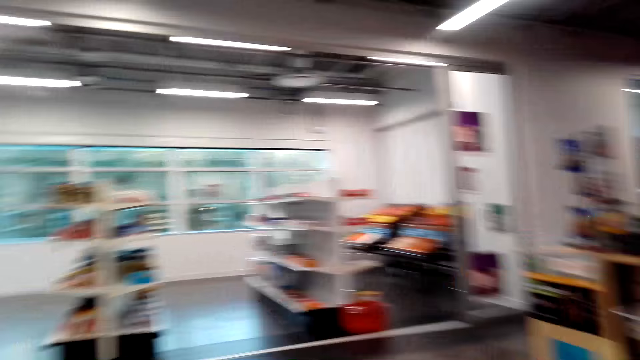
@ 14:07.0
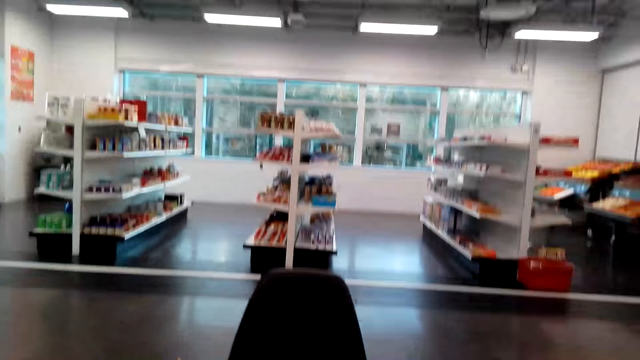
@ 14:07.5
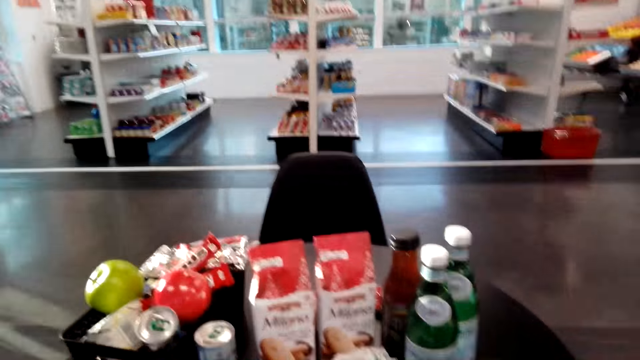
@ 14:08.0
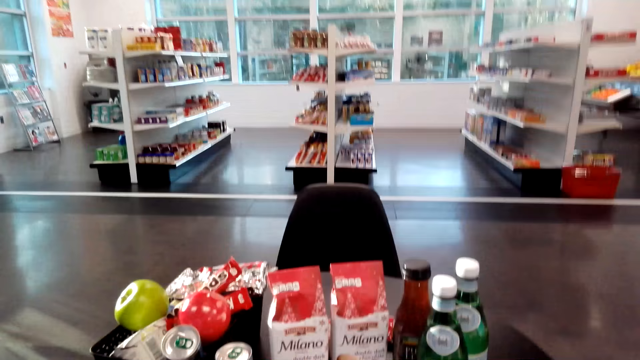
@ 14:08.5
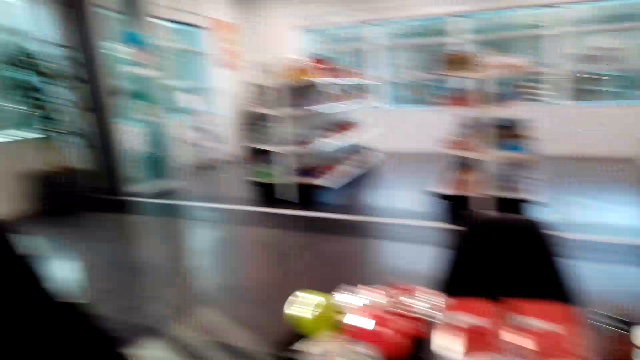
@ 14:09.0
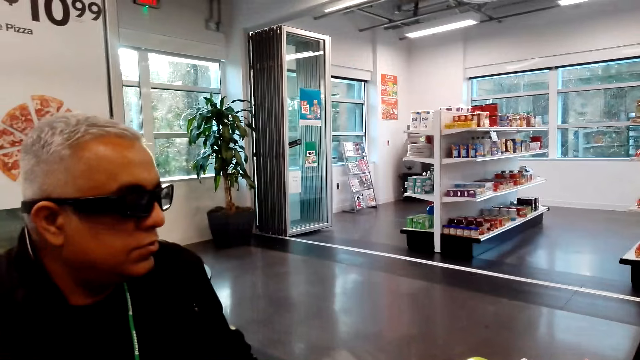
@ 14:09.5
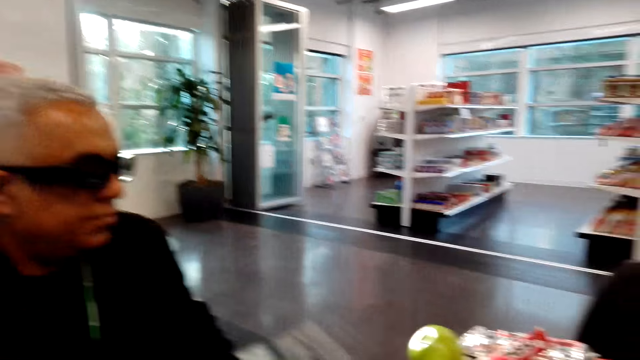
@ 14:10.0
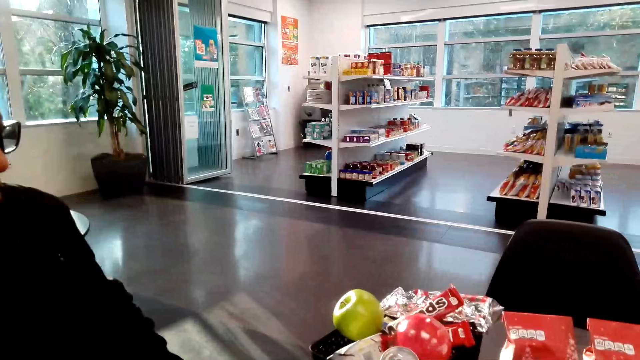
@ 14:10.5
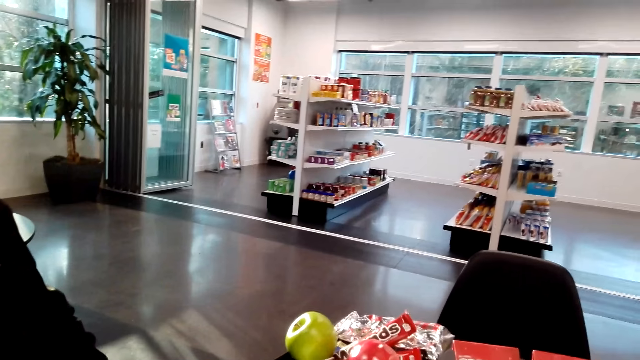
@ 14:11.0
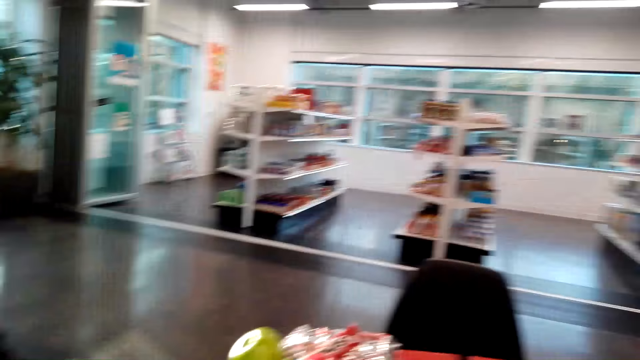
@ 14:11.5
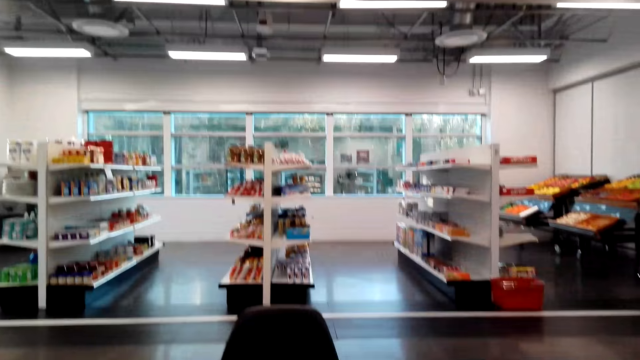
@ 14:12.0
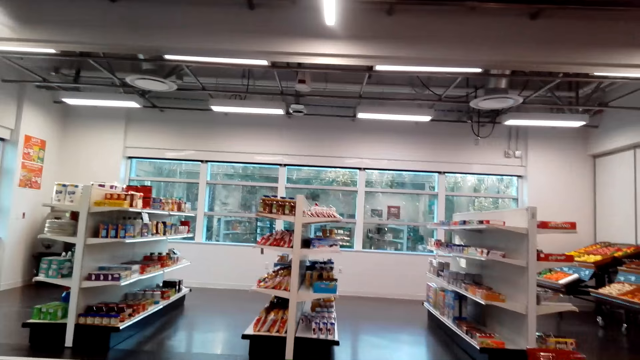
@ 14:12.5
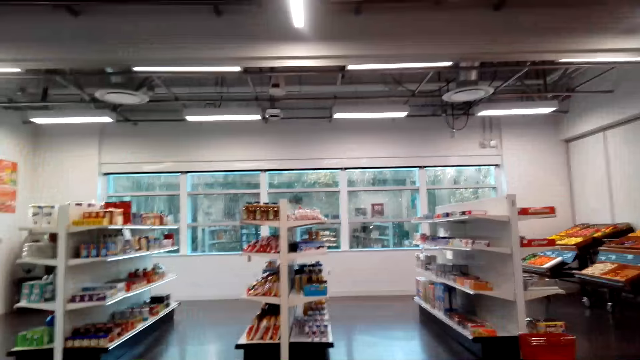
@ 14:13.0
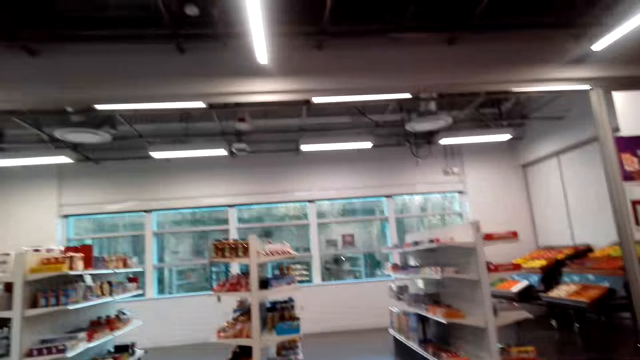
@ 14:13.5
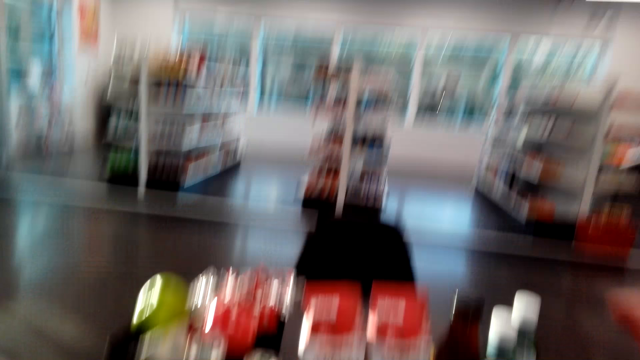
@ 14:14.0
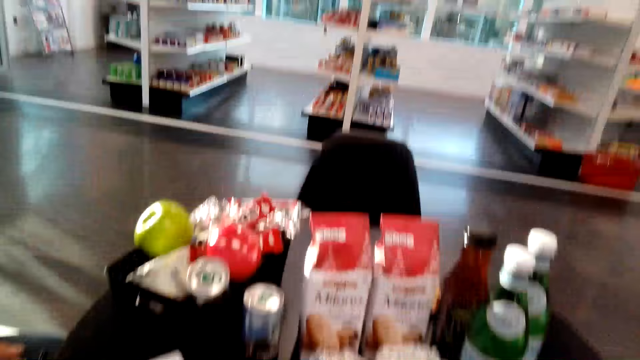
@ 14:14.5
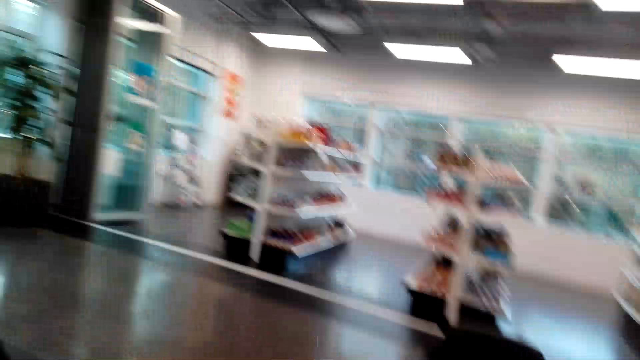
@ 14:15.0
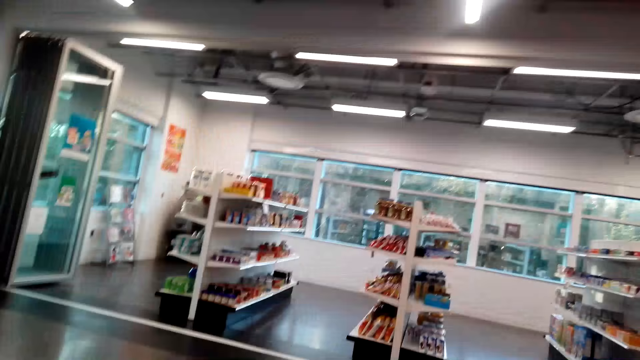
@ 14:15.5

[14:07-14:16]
The camera wearer talks to a man. The man sits on the chair on the floor. The camera wearer sits on the chair on the floor. They look around.

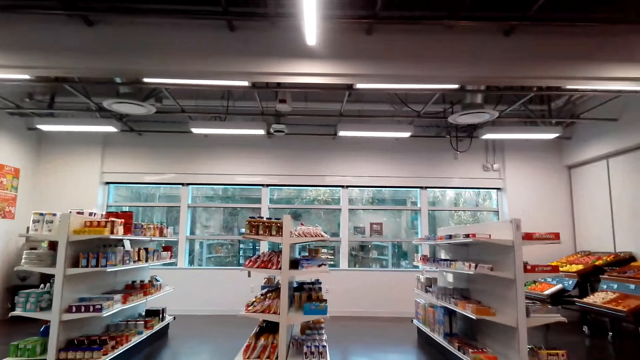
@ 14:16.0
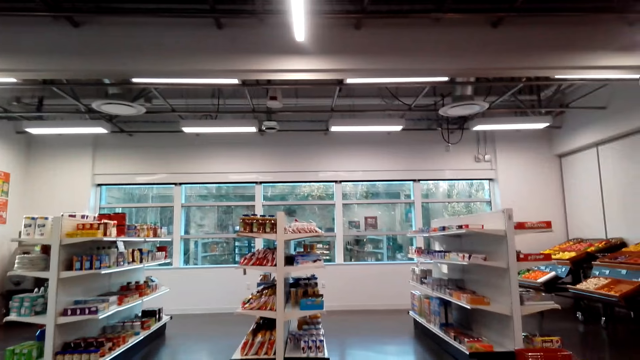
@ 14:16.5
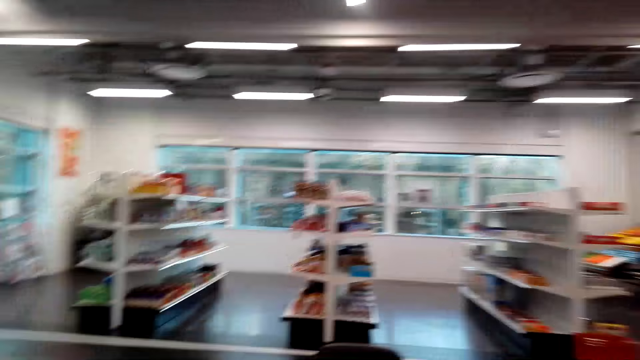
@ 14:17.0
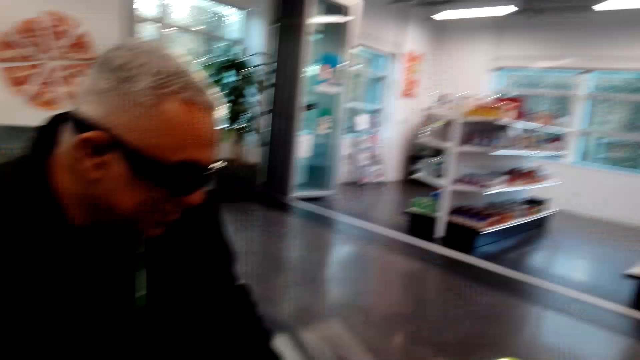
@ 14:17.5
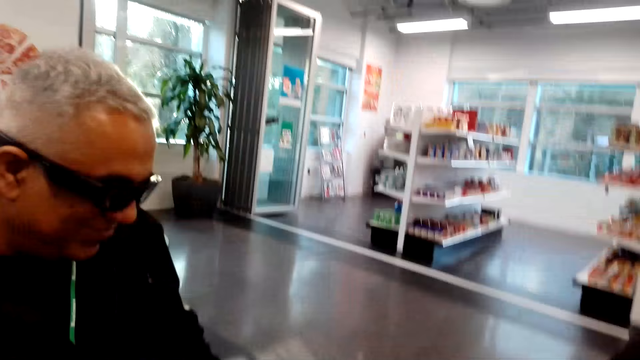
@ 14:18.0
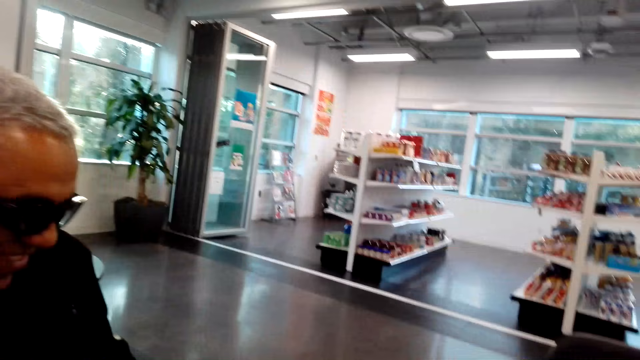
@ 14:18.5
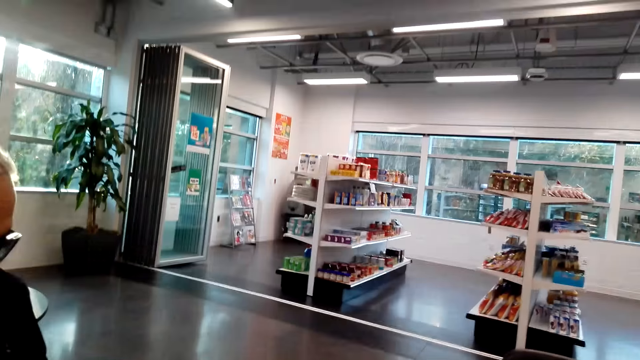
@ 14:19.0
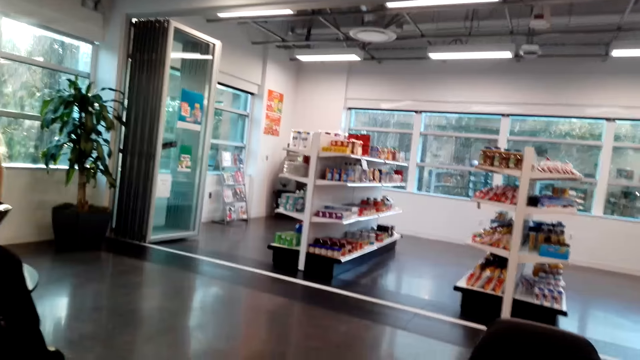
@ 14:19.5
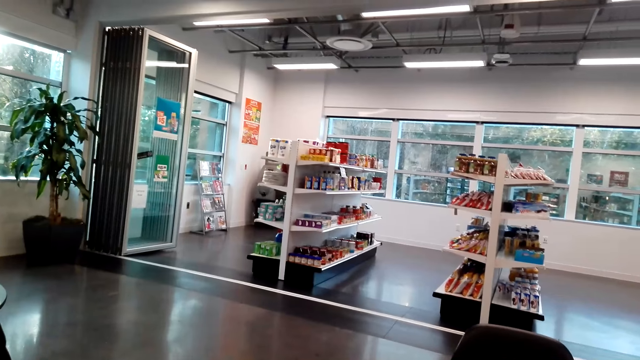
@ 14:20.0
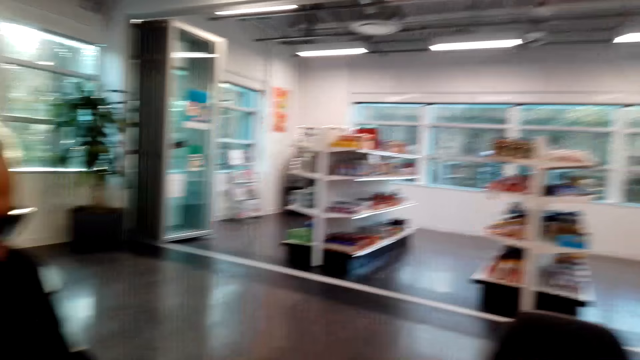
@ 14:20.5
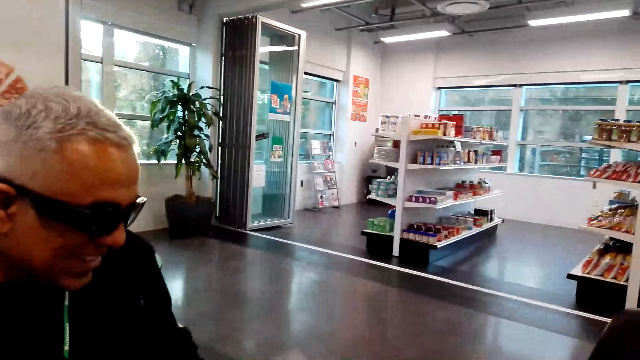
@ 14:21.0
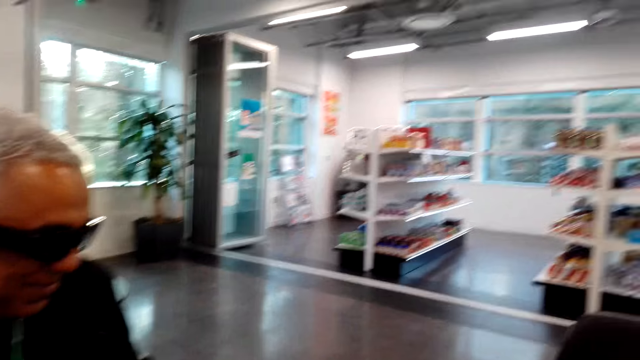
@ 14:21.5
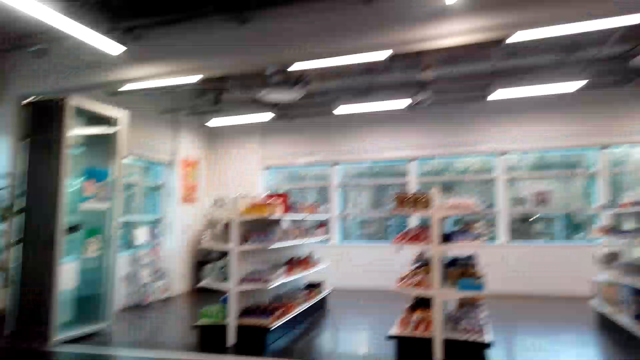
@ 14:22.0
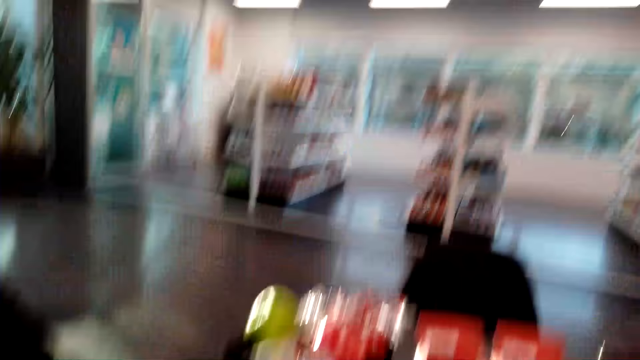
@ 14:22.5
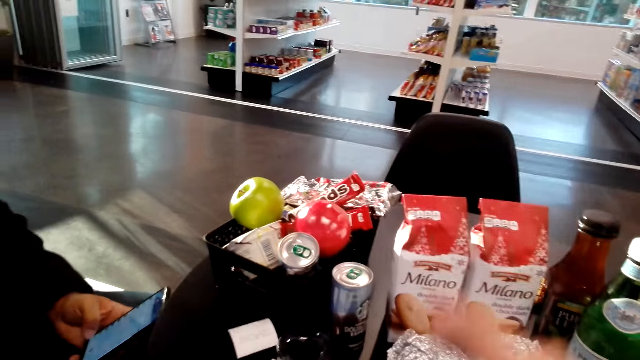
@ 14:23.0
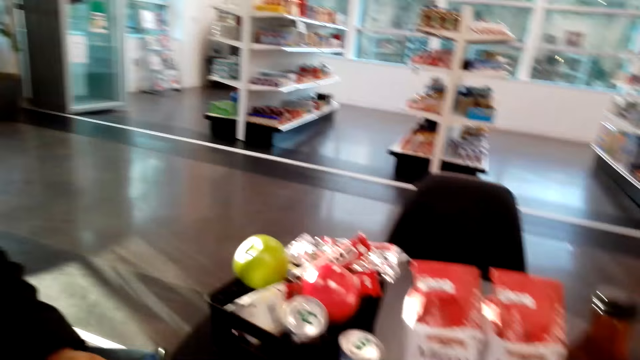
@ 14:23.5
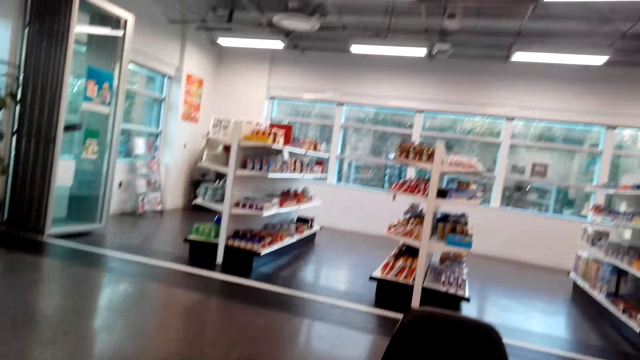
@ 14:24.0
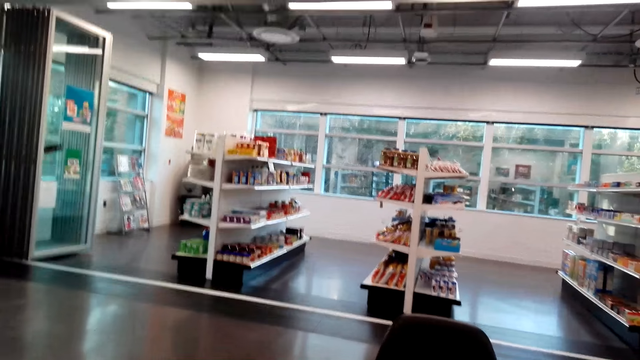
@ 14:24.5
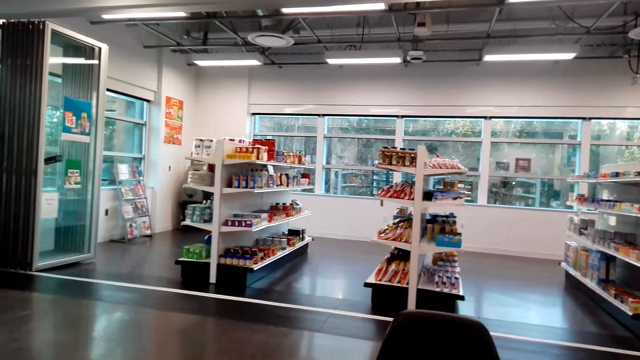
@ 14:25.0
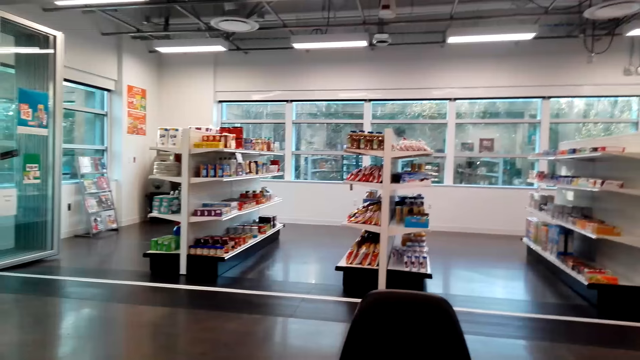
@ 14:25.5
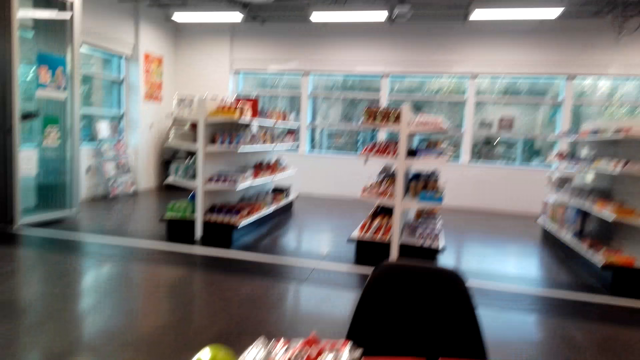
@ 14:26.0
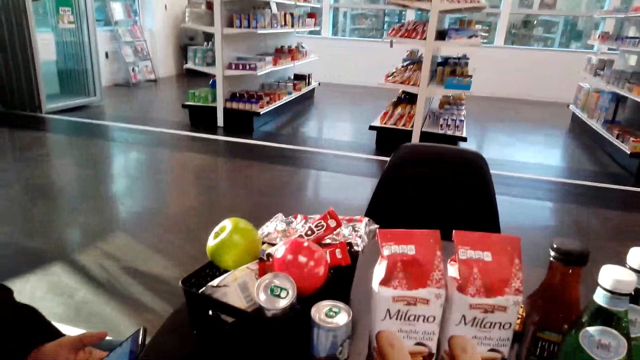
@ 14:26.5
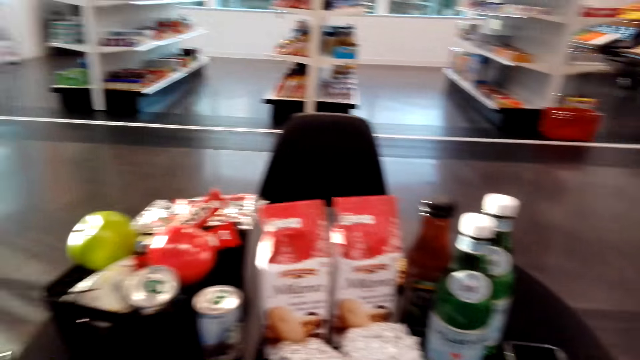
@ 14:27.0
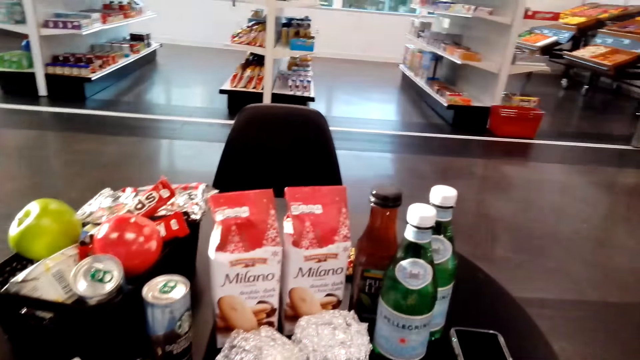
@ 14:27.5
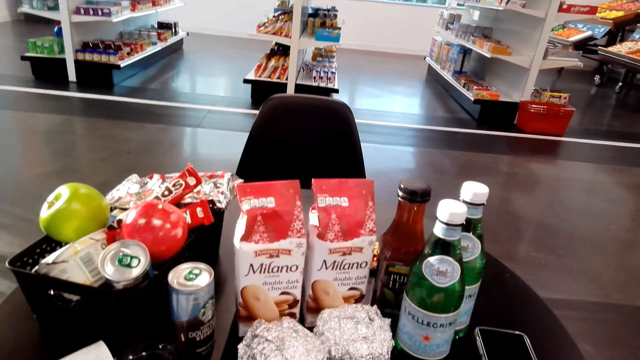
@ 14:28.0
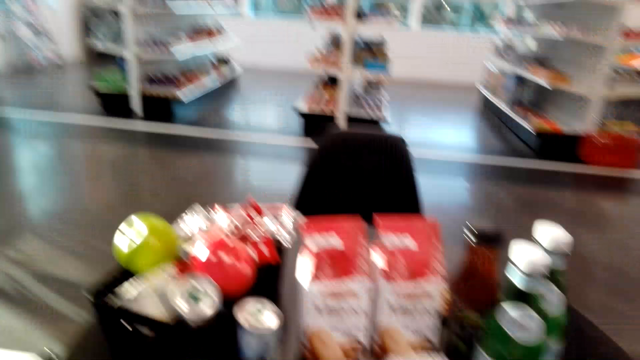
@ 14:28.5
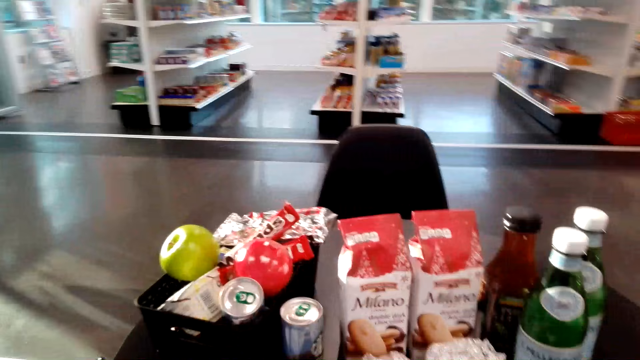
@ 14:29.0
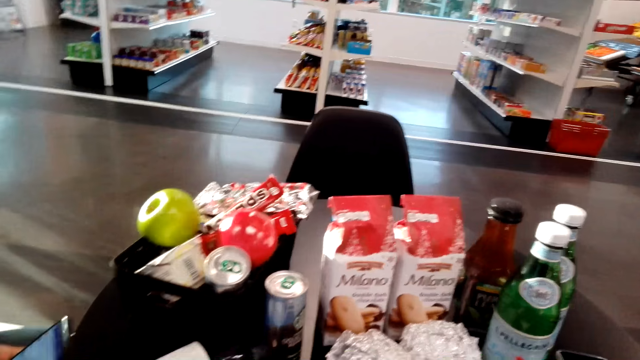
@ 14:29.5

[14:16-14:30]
The camera wearer talks to a man. The man sits on the chair on the floor. The camera wearer looks around and sits on the chair on the floor. The man operates his phone with his left hand. The camera wearer sits on the chair on the floor.
